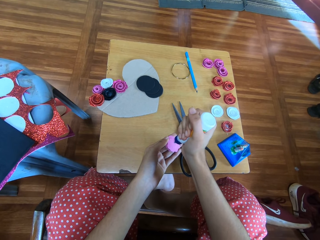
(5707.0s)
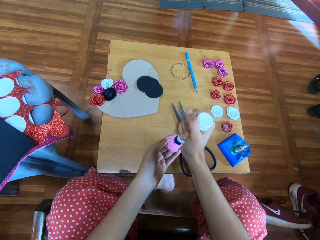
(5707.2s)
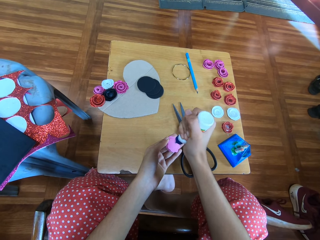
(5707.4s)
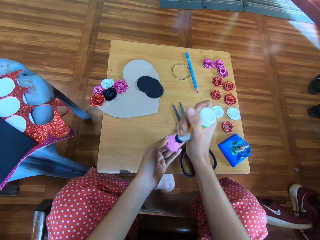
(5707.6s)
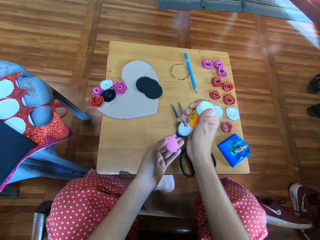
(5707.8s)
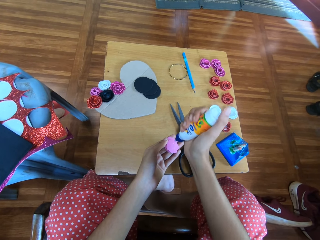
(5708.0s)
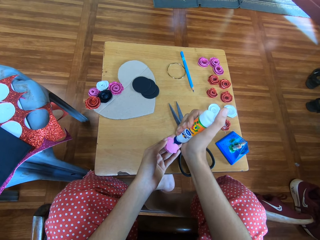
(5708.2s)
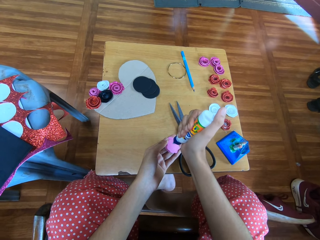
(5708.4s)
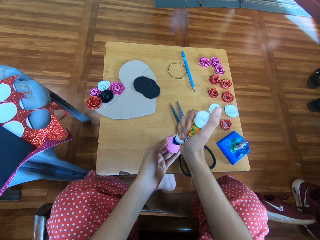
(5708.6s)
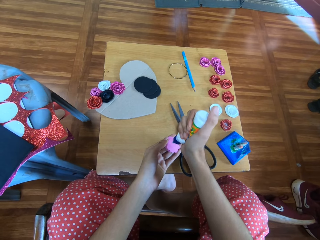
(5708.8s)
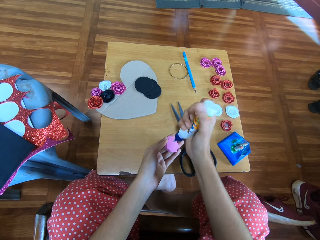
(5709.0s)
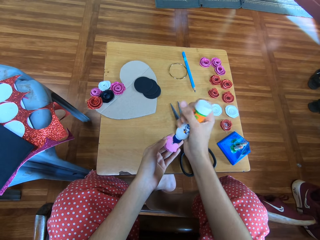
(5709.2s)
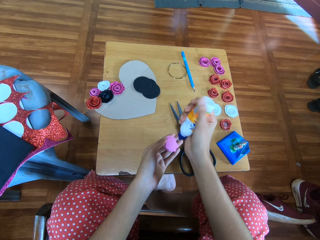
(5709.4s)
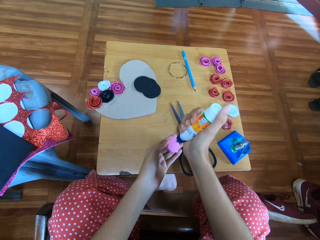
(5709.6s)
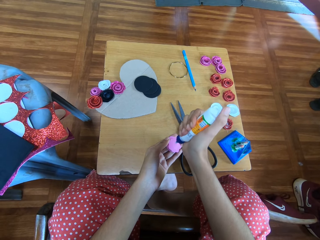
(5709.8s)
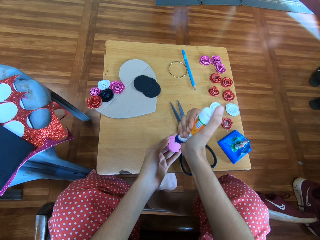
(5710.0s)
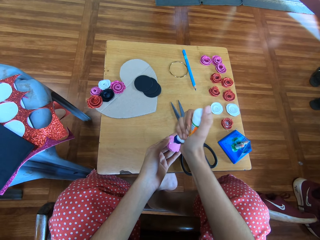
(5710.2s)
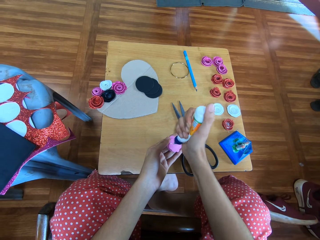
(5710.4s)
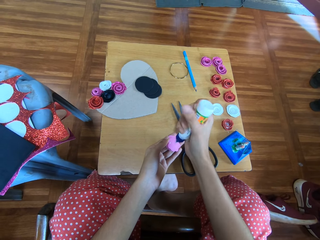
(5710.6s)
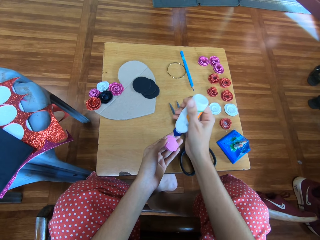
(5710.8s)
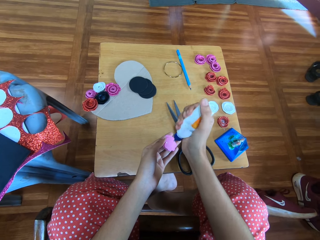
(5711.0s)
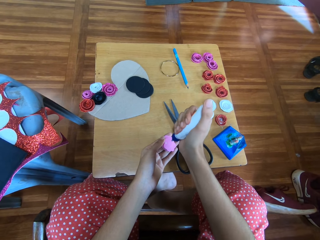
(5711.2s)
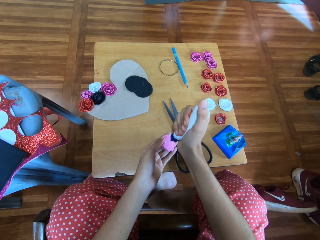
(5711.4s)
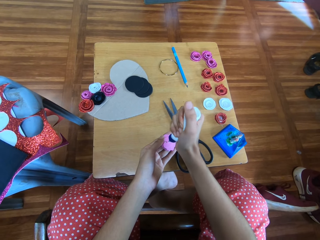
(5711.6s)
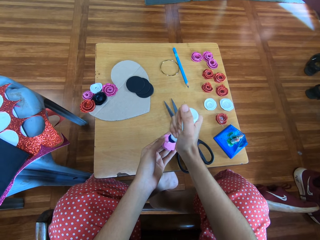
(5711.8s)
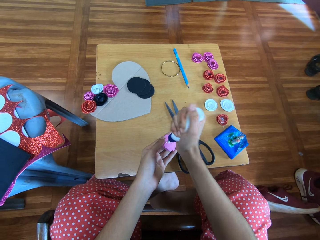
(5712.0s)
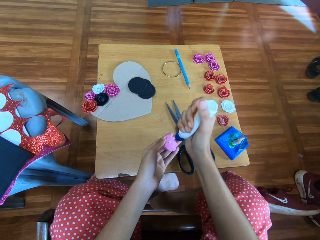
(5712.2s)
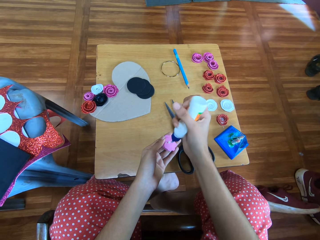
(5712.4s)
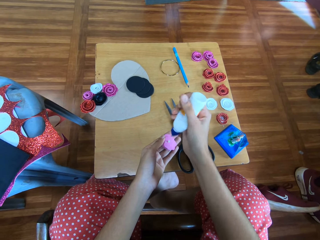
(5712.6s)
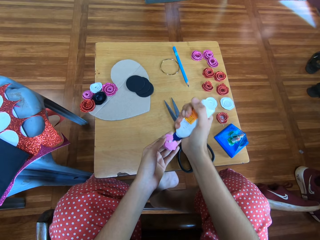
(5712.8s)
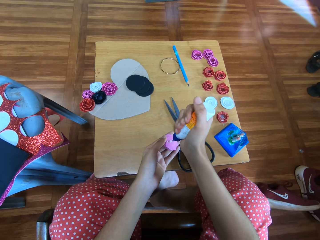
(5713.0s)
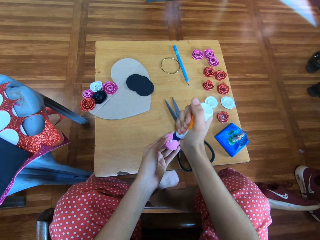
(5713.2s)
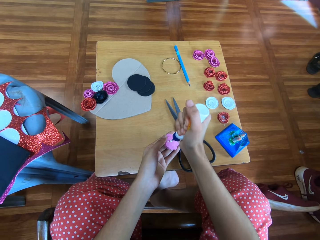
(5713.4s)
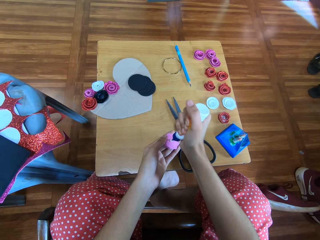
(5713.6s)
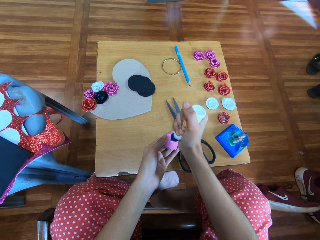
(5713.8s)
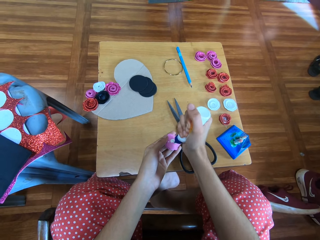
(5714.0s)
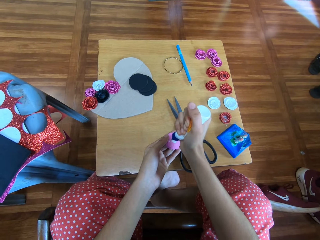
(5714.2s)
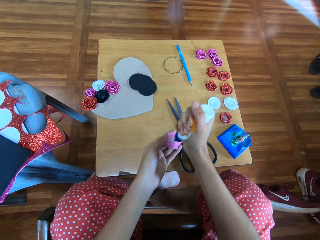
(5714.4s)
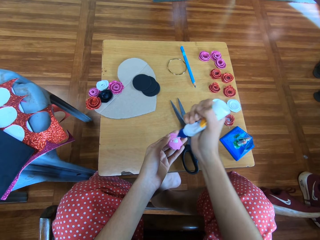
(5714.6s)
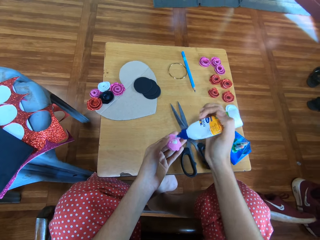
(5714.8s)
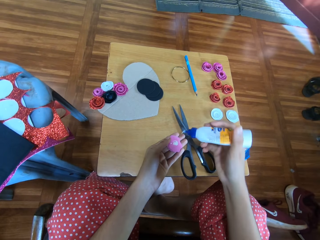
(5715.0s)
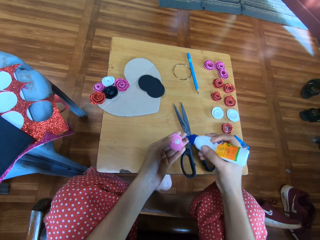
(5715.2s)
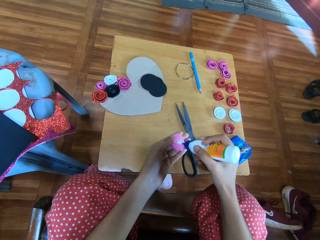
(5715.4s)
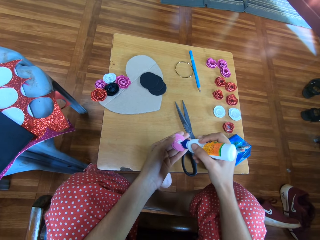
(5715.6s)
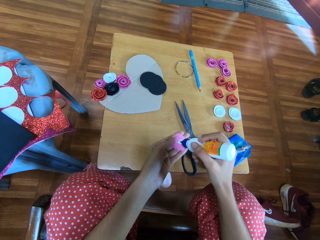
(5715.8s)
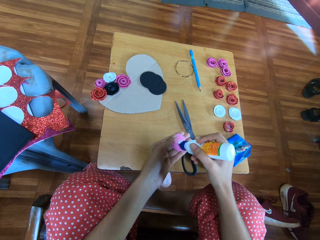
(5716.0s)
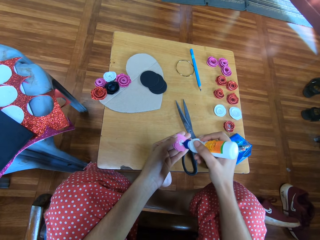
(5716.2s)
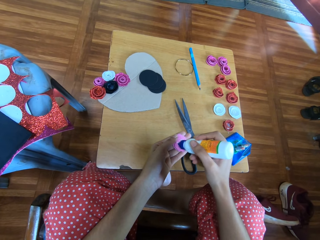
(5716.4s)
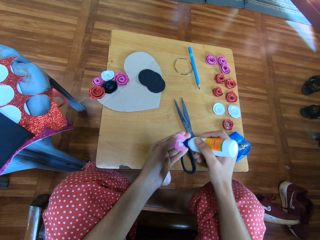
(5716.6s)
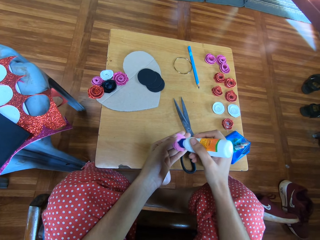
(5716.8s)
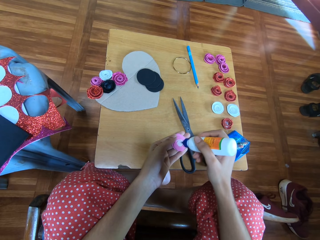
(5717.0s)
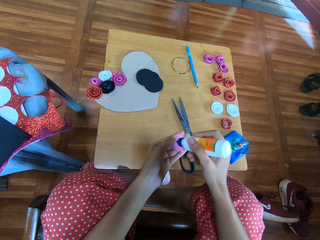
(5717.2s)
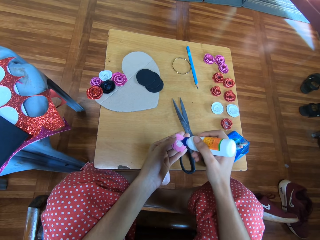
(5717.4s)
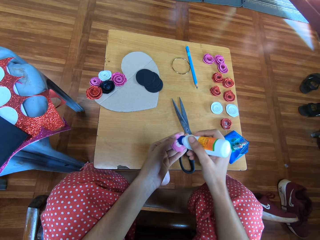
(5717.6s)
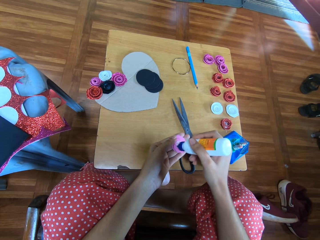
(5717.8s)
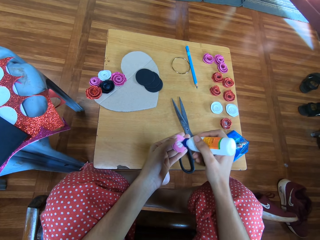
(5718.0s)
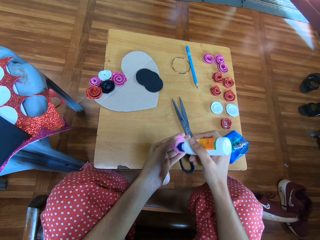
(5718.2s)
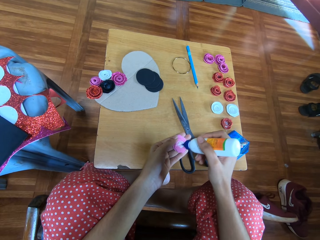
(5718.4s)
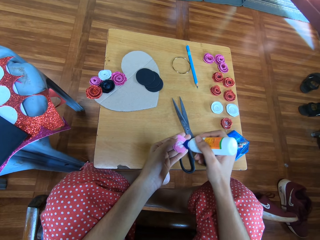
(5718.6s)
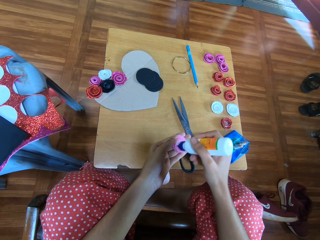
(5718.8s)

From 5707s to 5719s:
The camera wearer applies glue on the paper flower with her right hand. She spreads the glue on the flower ribbon. She swings her hand. She spreads the glue on the flower ribbon.

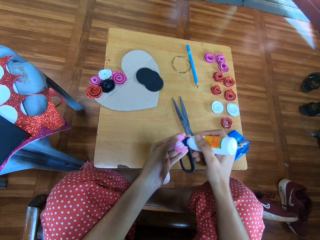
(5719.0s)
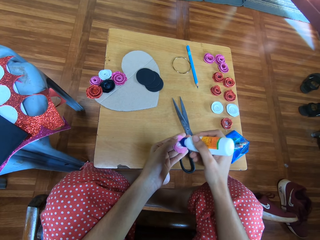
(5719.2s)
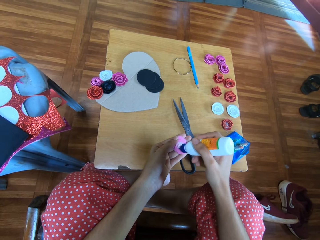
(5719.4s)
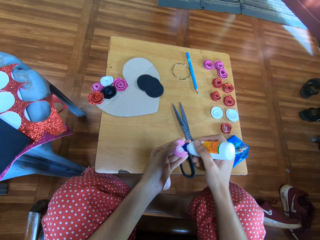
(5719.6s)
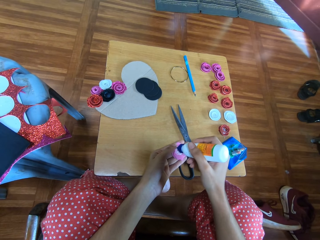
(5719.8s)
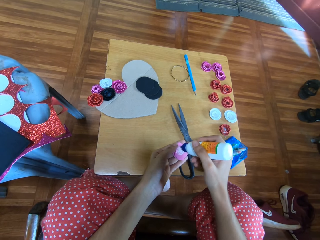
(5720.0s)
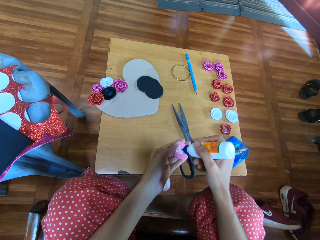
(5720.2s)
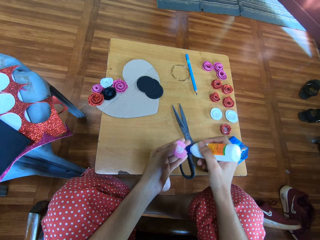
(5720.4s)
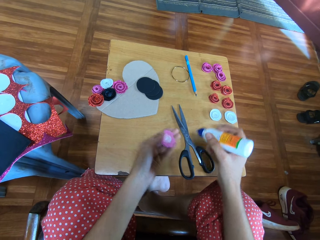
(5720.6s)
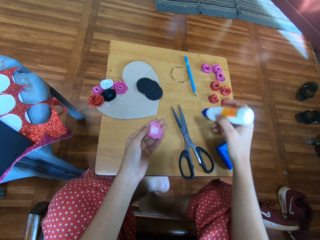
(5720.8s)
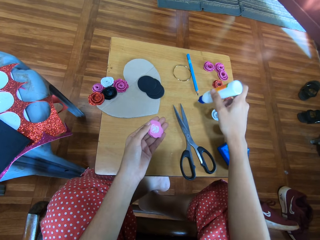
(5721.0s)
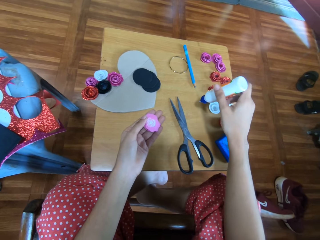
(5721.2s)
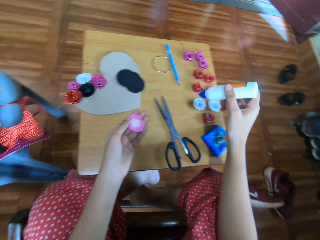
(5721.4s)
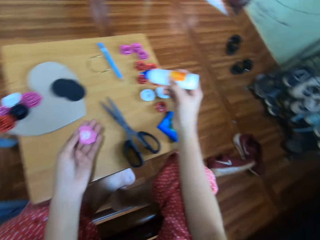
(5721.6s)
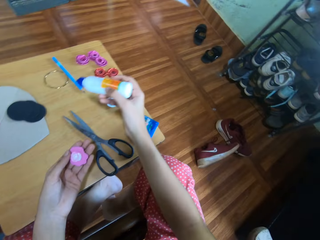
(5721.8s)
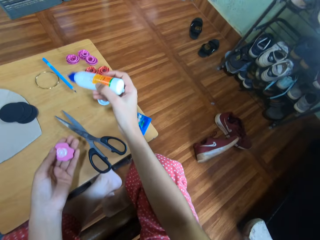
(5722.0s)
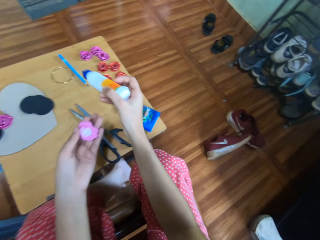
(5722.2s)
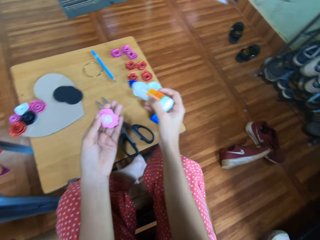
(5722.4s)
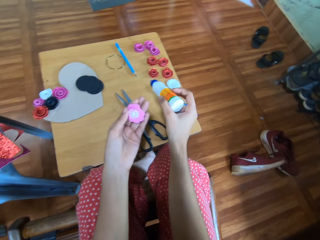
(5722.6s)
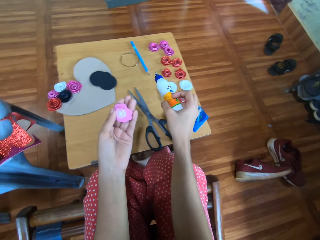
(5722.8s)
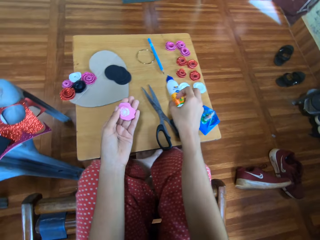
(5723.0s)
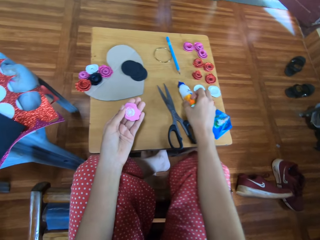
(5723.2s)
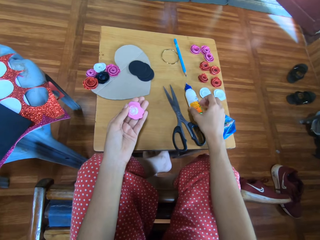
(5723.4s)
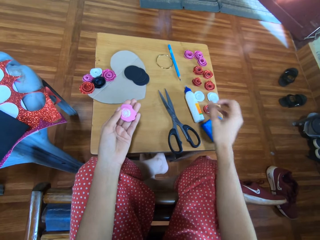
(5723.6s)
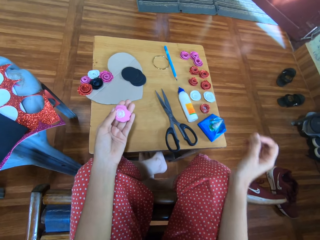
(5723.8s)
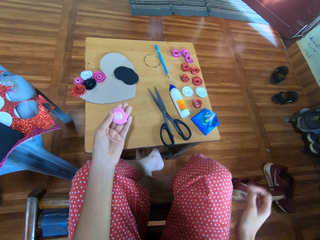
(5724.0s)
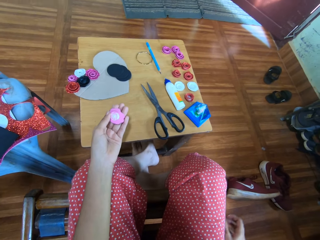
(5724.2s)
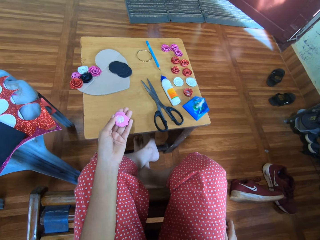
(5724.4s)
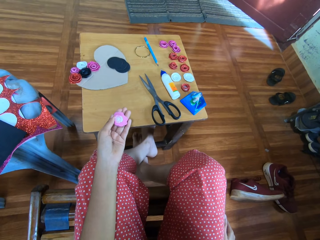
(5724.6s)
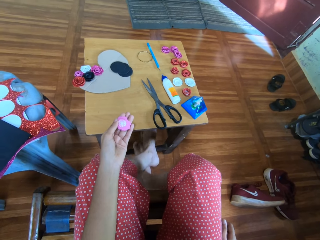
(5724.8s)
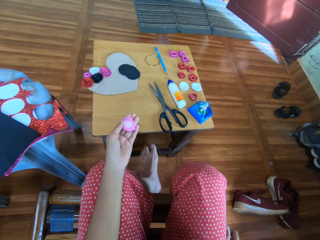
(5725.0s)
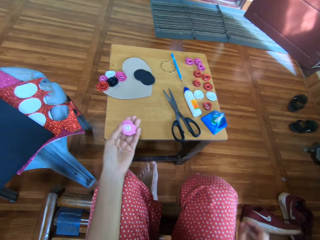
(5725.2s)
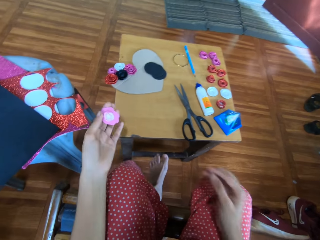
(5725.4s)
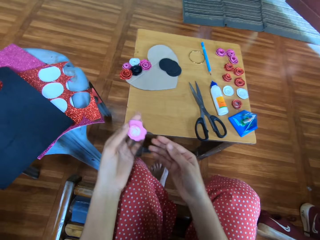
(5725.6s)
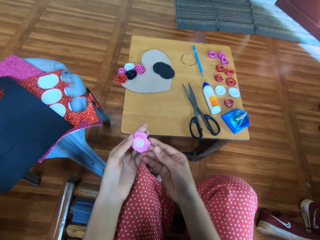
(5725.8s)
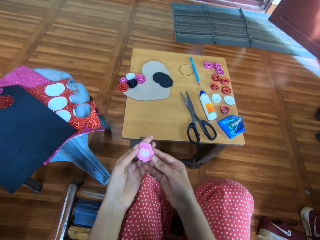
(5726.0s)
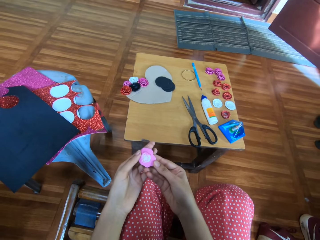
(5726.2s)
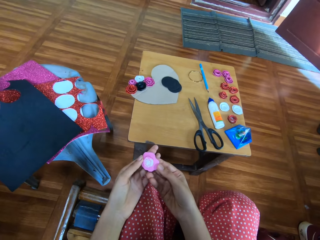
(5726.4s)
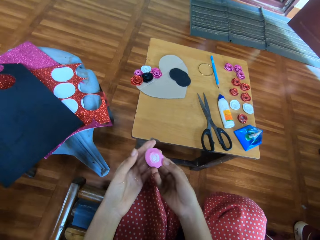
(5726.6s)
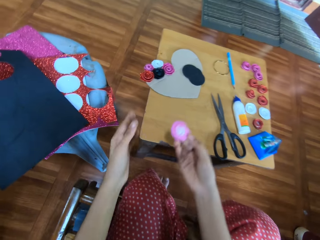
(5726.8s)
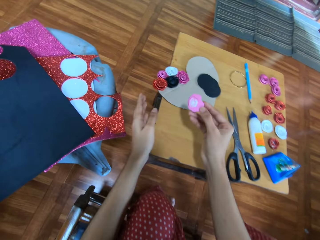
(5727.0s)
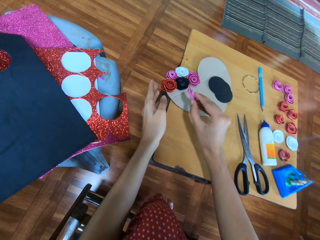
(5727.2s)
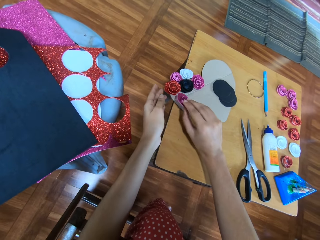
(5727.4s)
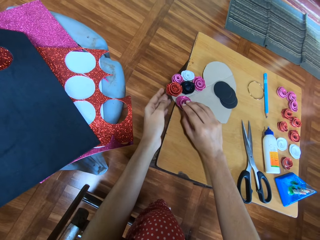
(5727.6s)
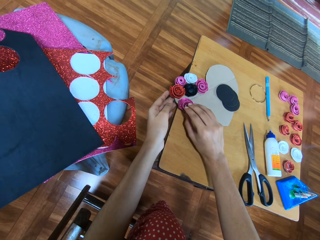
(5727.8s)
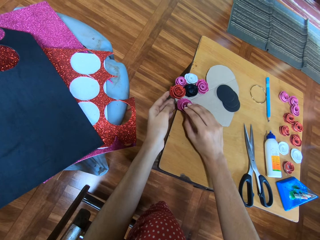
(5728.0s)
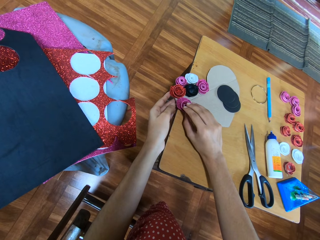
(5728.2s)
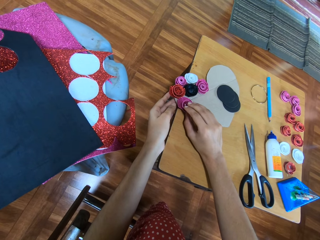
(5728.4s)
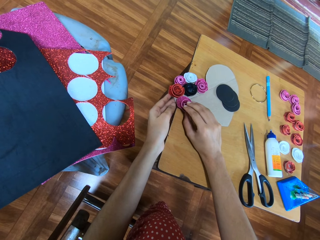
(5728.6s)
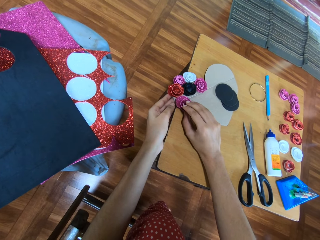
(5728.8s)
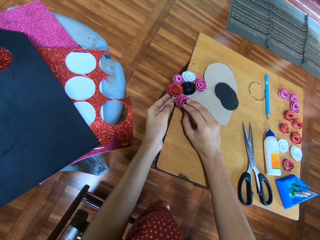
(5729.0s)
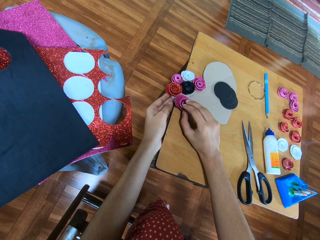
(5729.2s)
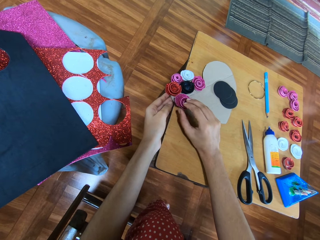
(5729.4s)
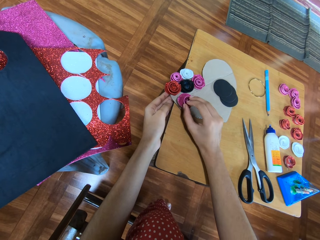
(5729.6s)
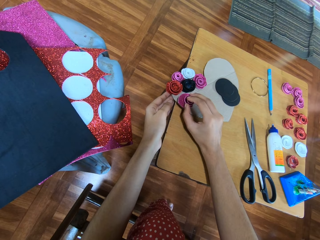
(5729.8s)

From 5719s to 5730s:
The camera wearer swings her hand. She drops the glue bottle on the table. She swings her hand. She pushes the table with the leg. She swings the legs. She swings her hand. She passes the paper flower or flower ribbon to her right hand. She swings her hand. She places the paper flower on the cardboard paper with her right hand. She sticks the flower ribbon on the manila paper.
